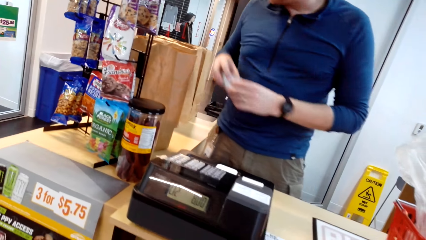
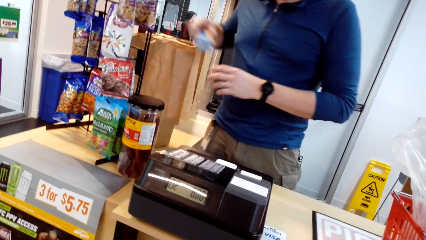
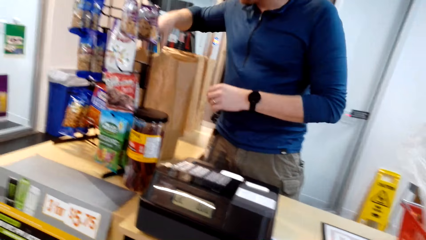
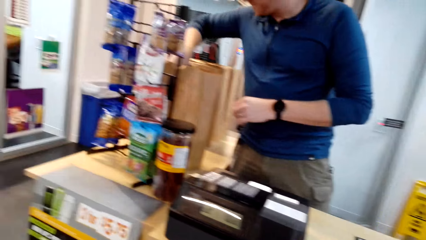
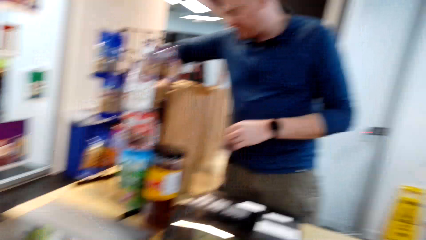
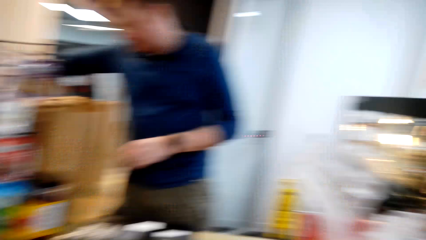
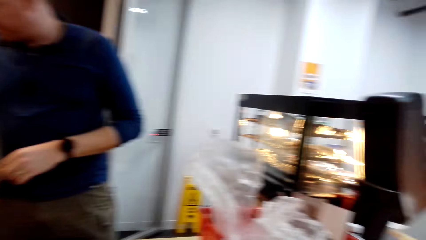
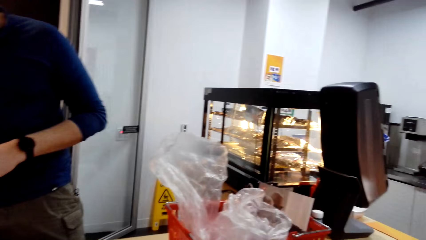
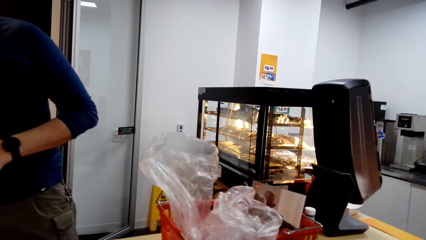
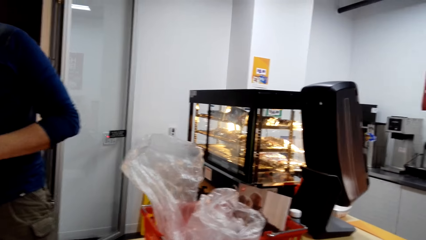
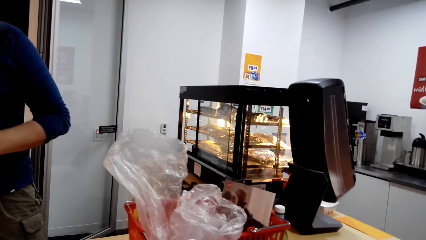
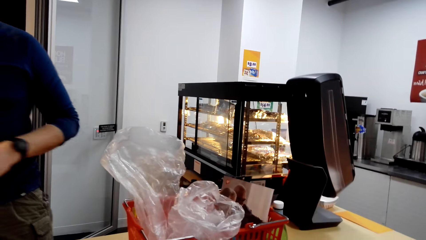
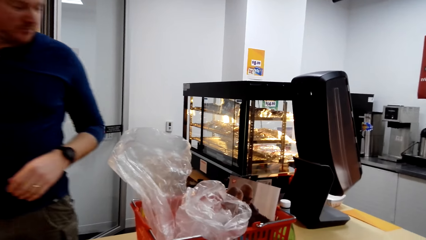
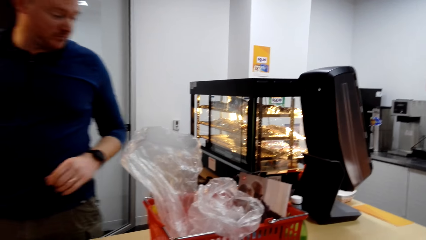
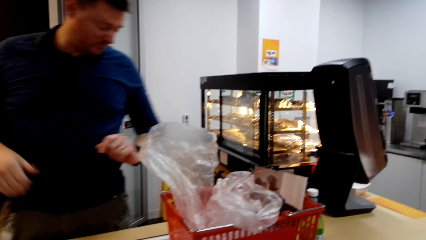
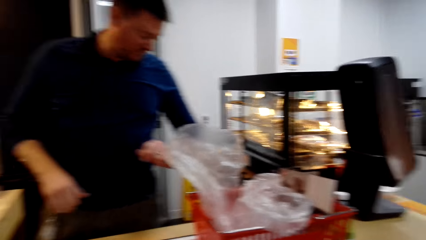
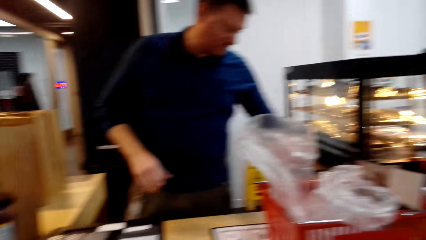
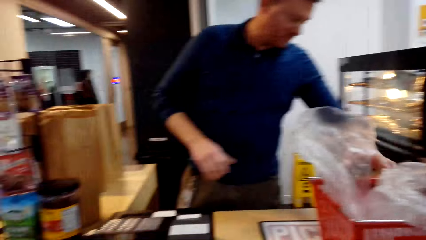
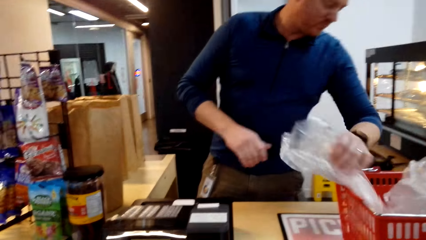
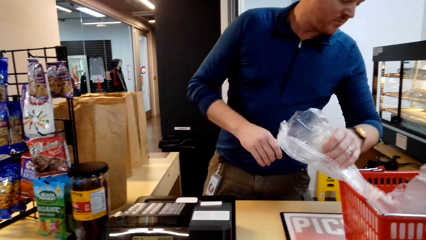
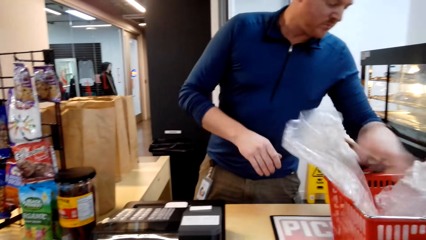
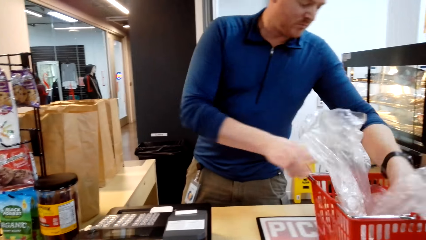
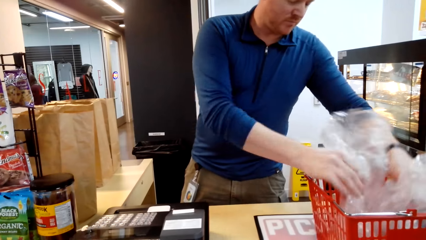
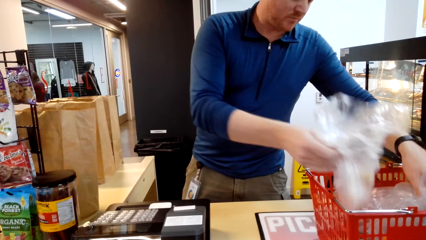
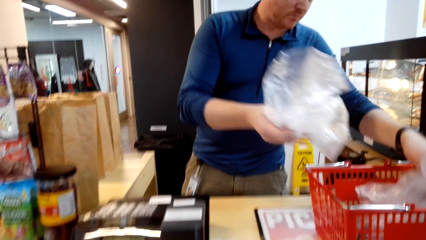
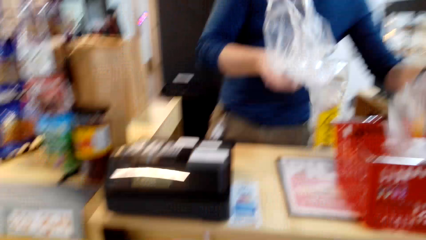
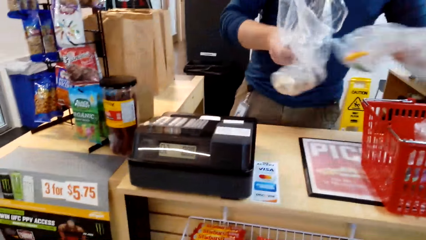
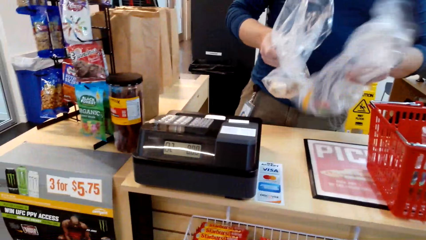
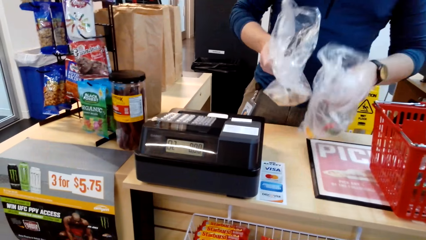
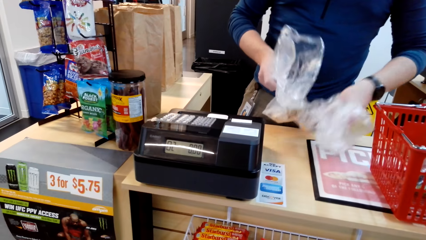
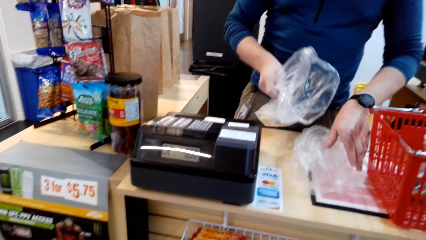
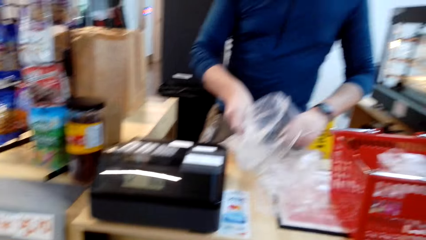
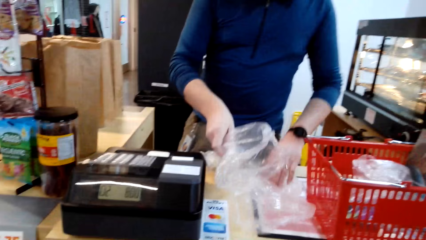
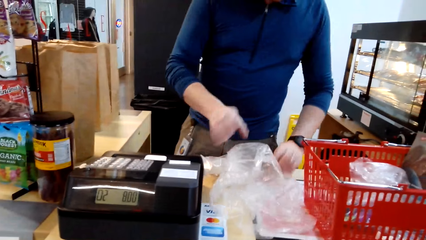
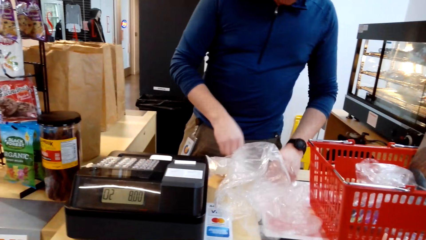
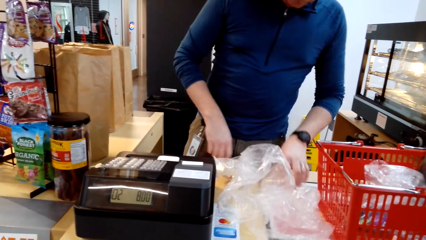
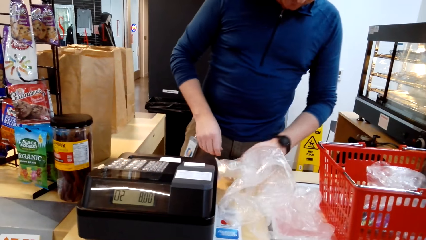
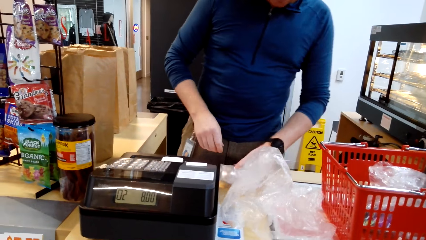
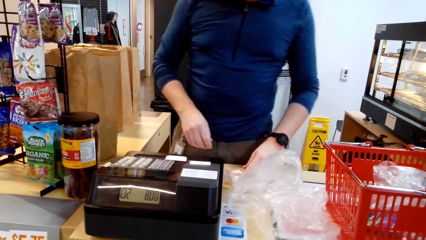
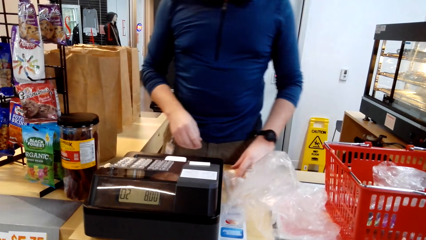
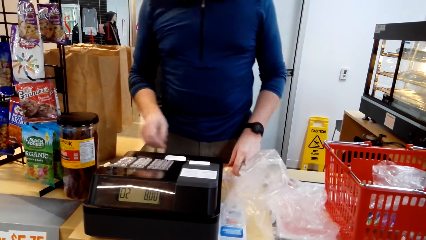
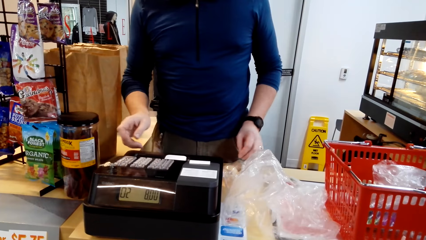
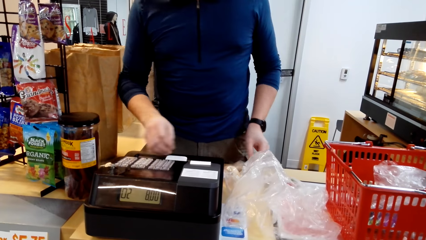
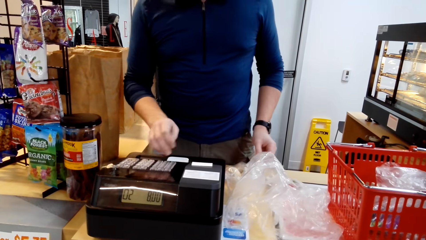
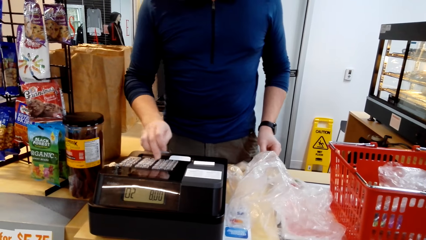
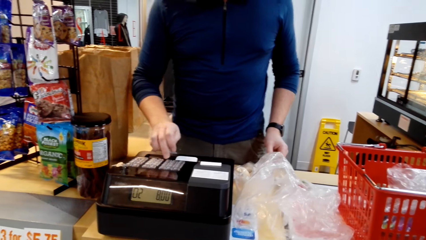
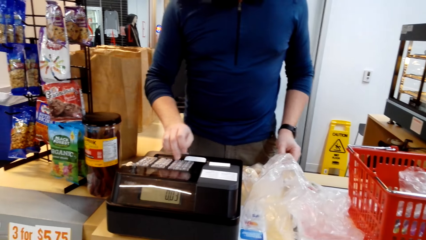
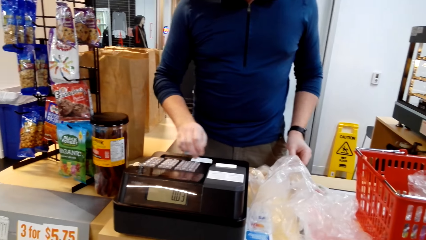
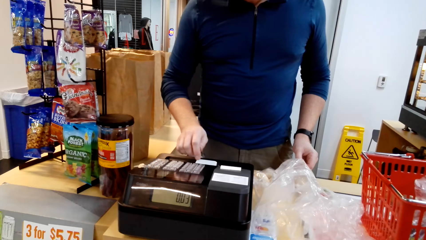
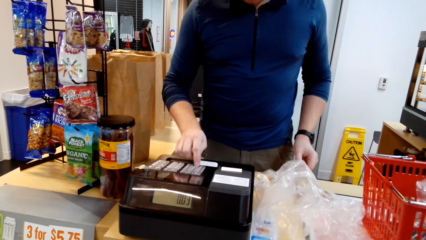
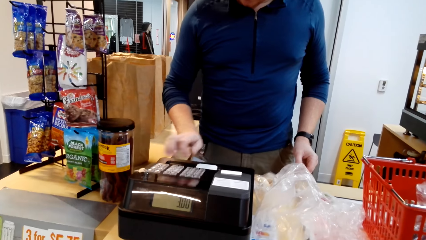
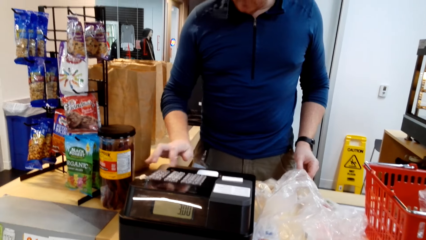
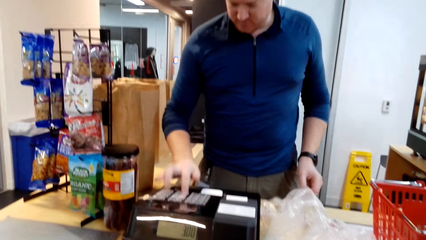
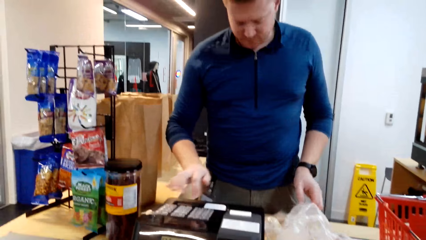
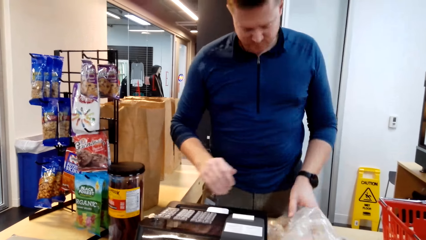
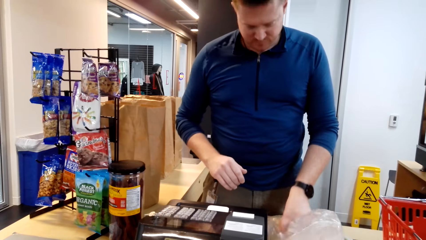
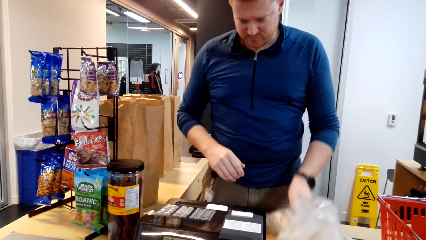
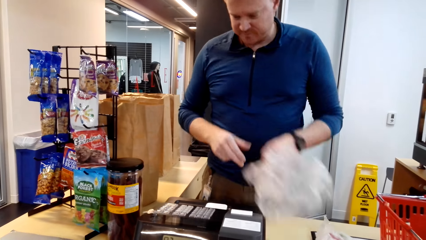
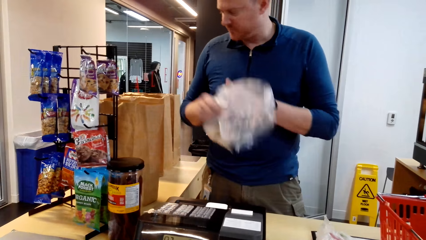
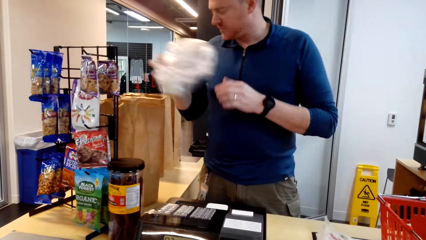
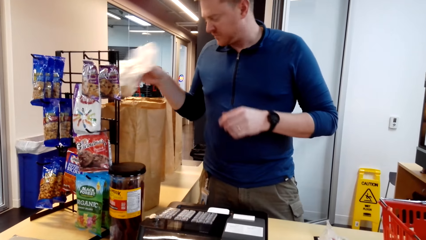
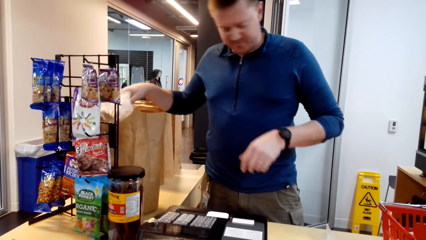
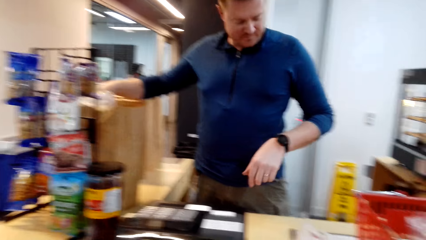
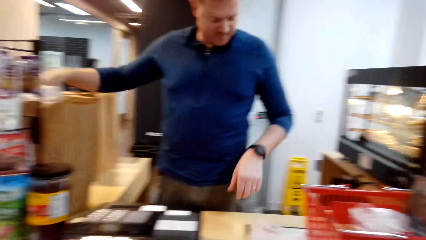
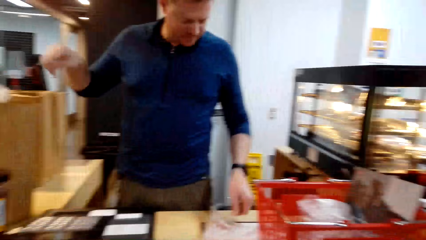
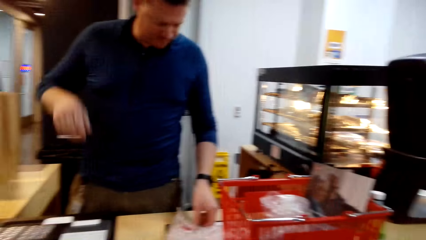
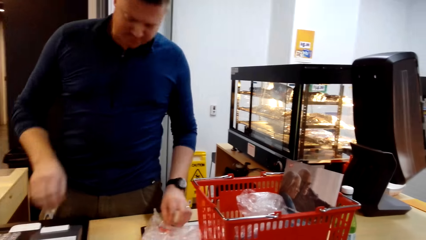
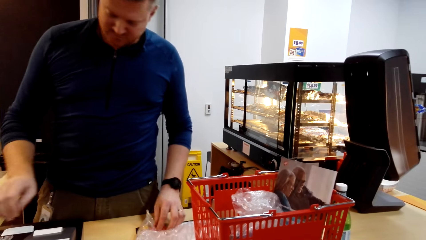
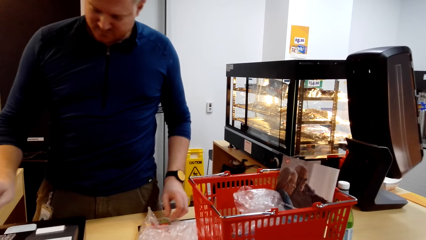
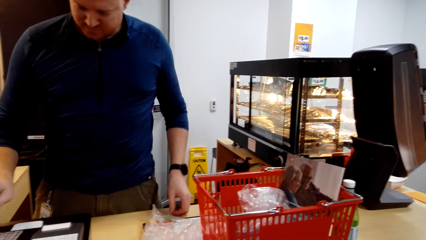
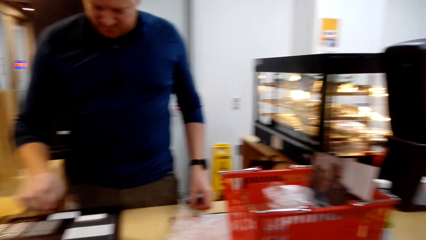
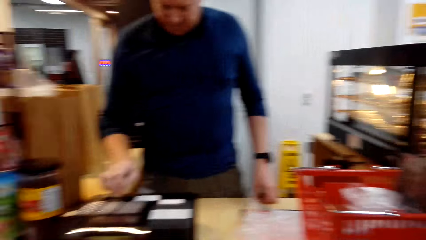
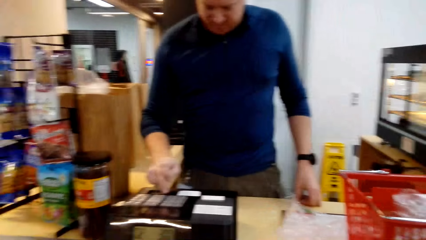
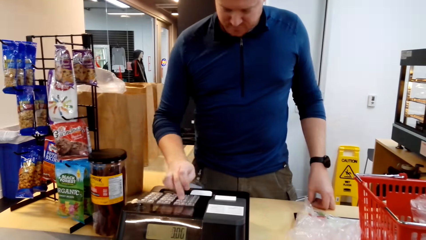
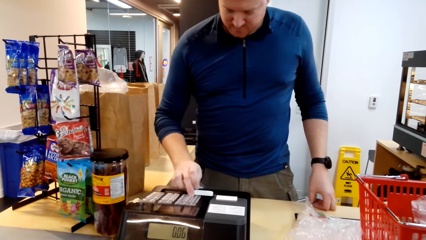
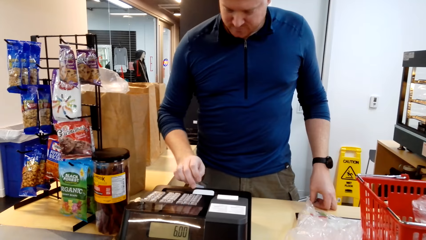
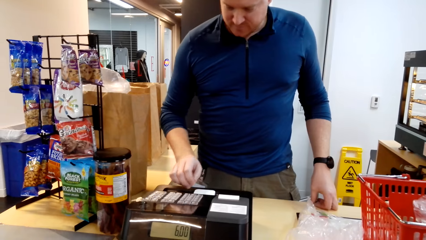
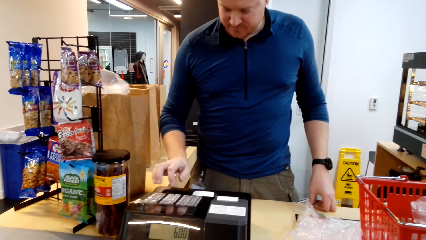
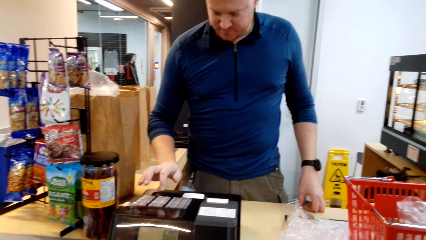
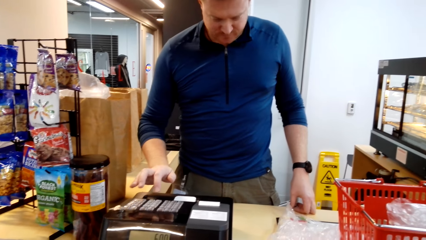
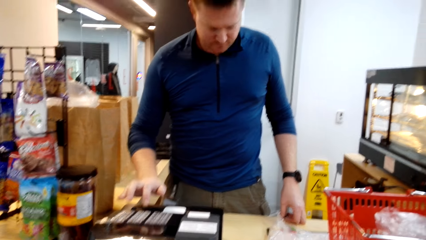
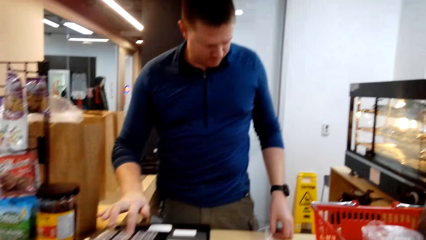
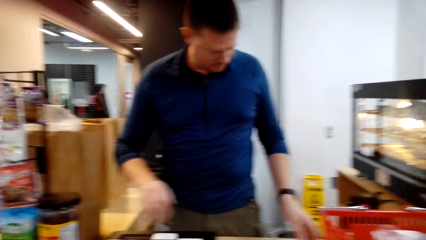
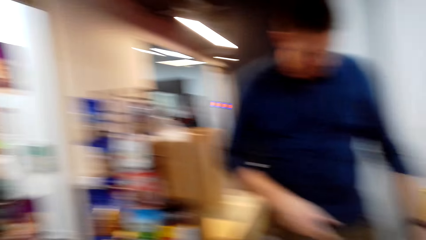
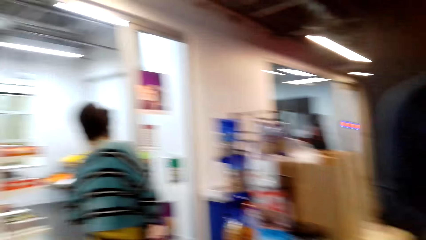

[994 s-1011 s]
A man puts the Aleve packet in the packing bag. The man picks up something, moves the polythene paper, and puts down the polythene bag. The man presses the calculator button. The man puts the polythene bag in the item. The man presses the calculator button.
